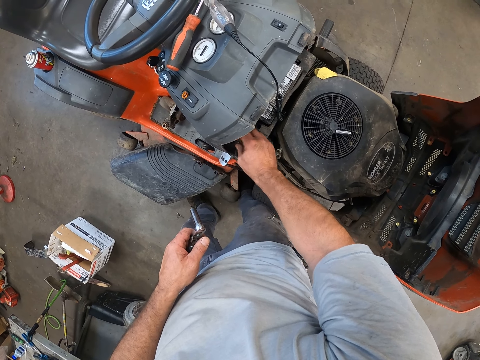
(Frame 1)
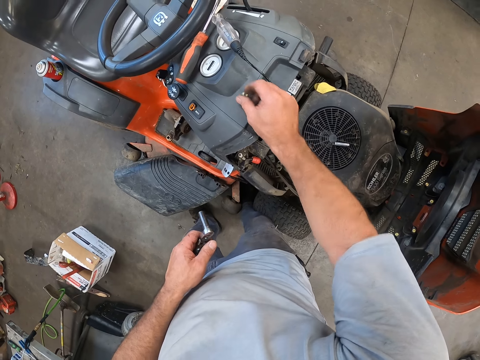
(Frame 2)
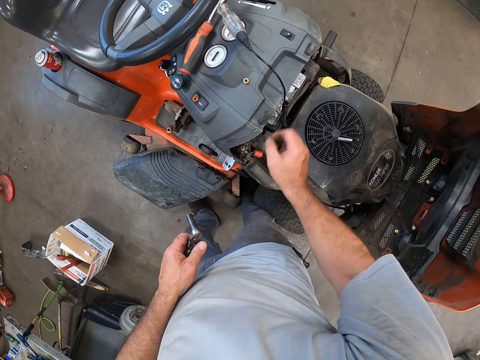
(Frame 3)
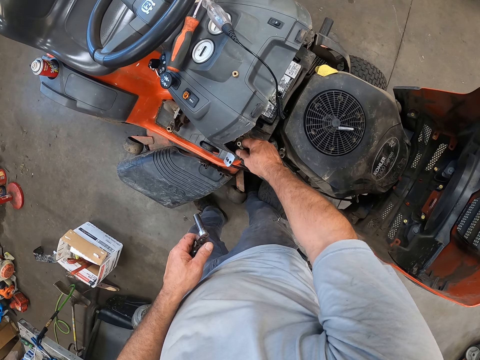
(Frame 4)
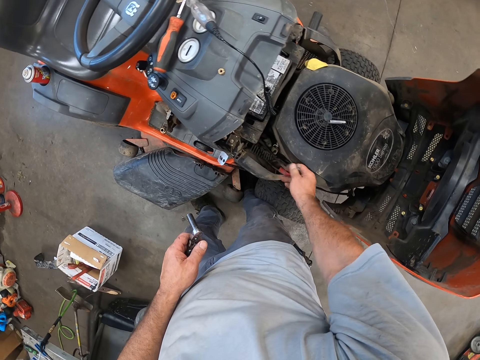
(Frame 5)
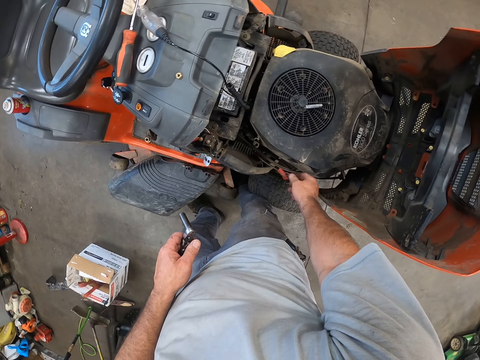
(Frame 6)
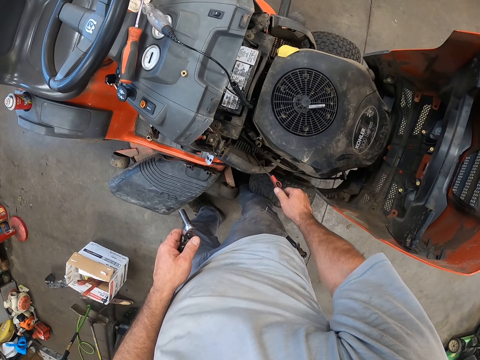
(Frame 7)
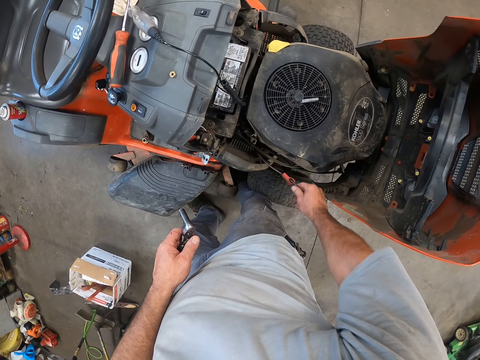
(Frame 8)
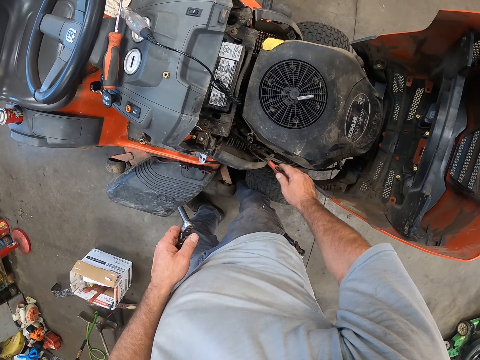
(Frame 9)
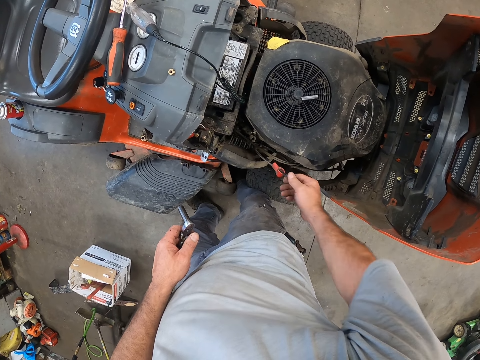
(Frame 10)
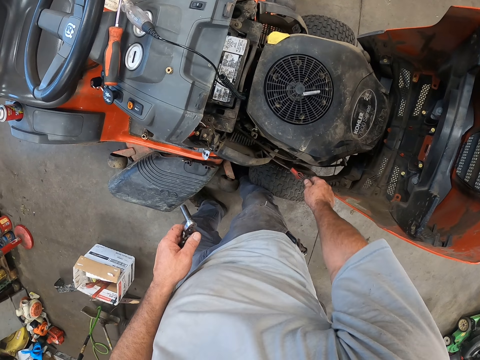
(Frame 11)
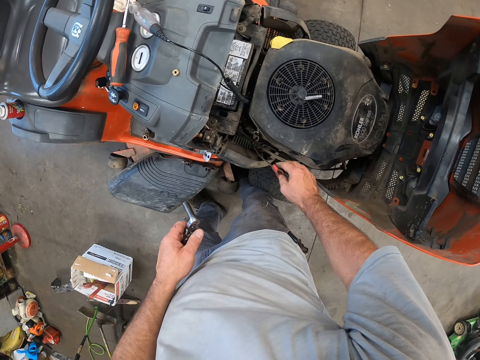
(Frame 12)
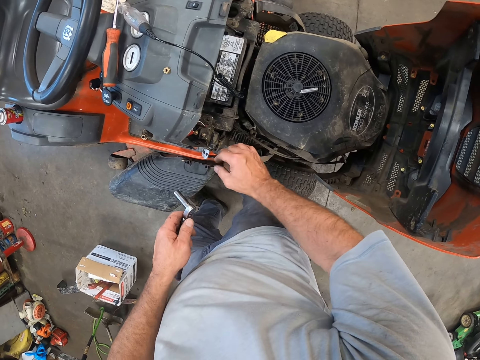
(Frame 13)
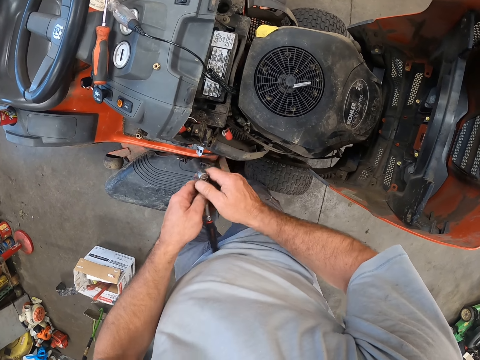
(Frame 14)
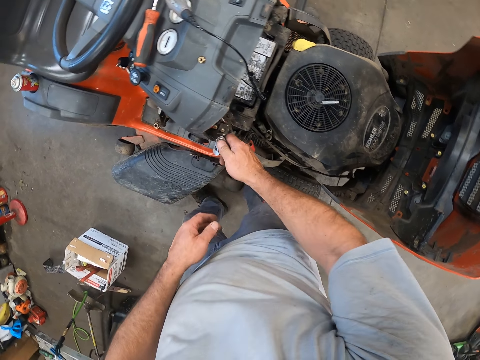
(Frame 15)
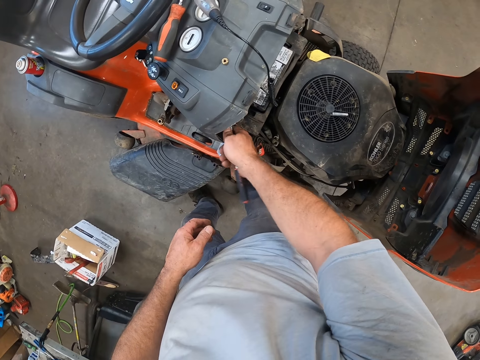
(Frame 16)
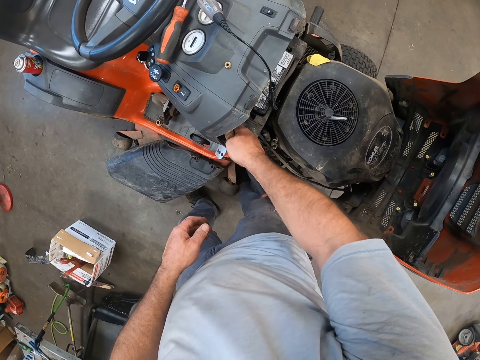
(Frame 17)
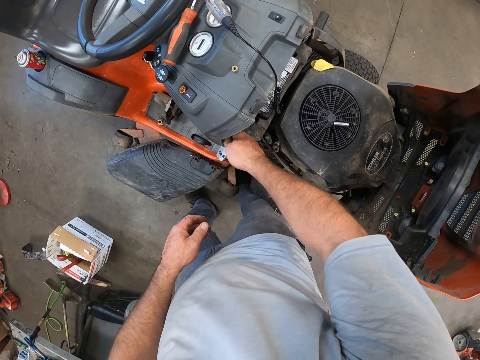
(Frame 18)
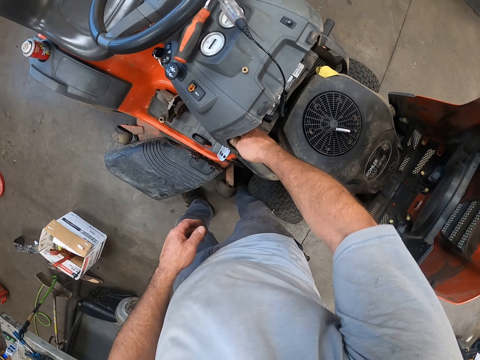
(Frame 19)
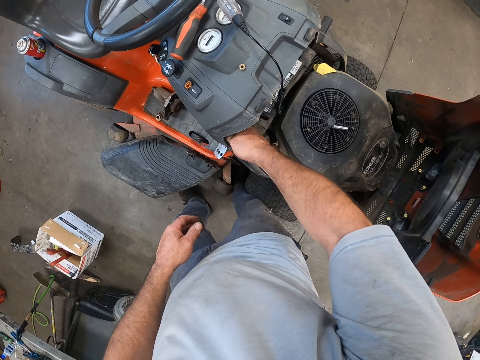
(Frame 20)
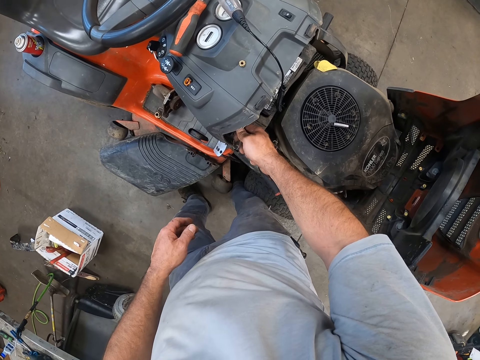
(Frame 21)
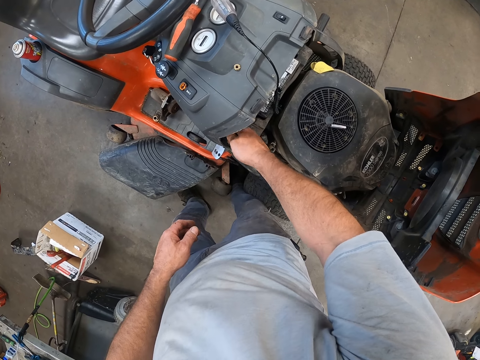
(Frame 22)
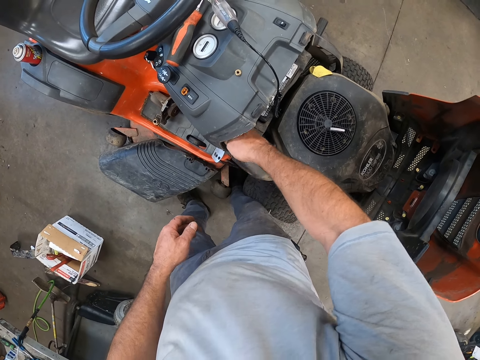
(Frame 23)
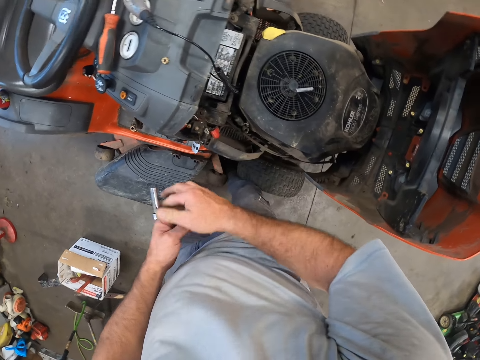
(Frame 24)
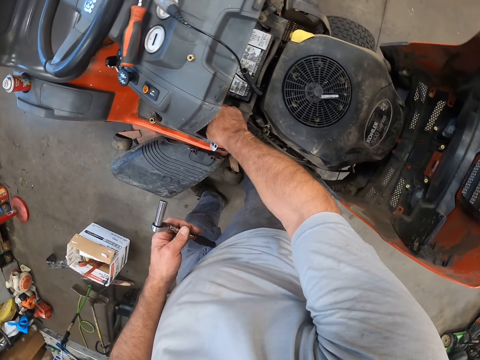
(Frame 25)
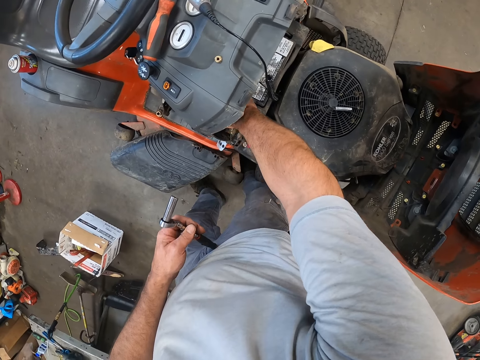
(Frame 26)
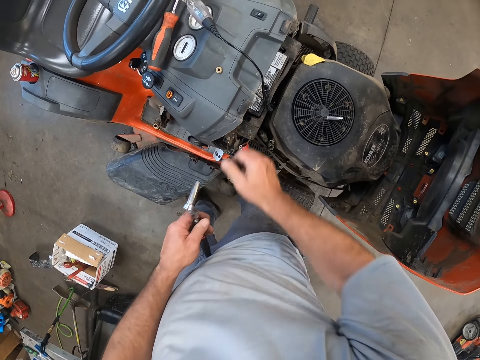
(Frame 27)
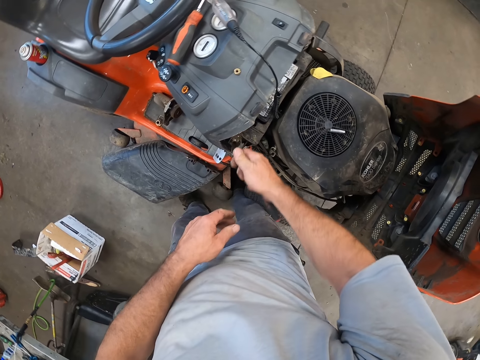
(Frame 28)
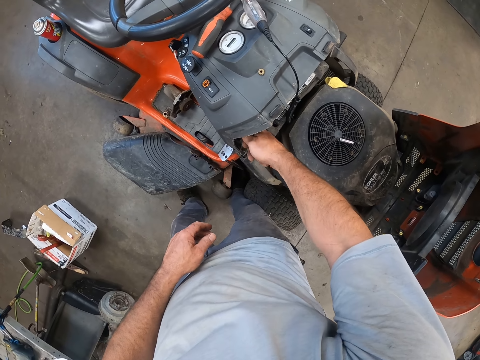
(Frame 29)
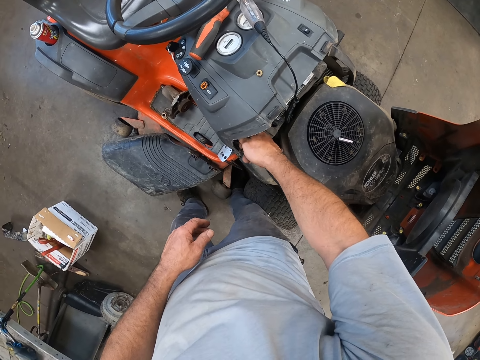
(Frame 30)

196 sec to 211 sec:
The camera wearer drops the nut on the riding mower housing kit with his right hand. He moves a cable in the engine assembly with his right hand. He unscrews another nut in the engine assembly with the ratchet spanner in his right hand. He tightens the bolt.

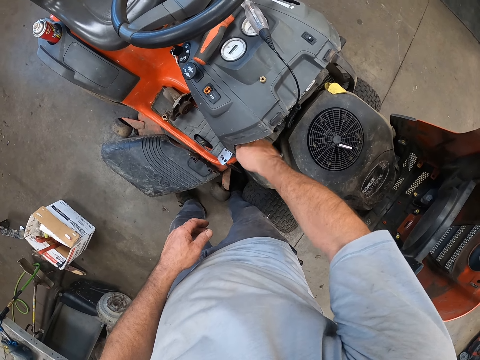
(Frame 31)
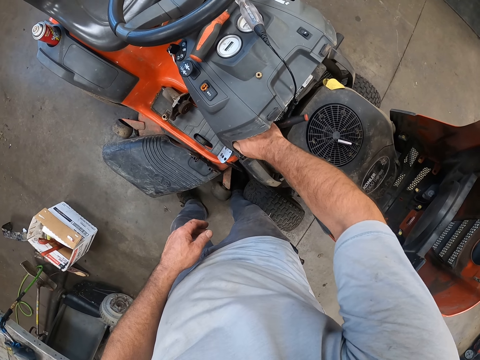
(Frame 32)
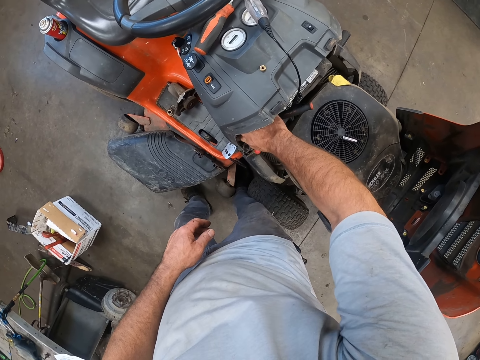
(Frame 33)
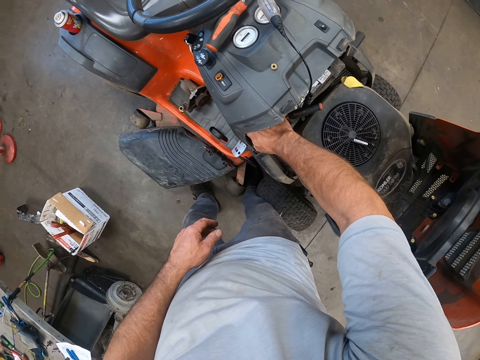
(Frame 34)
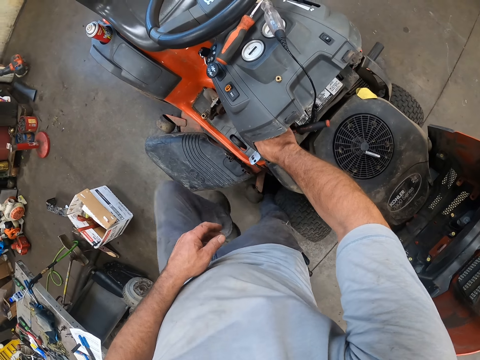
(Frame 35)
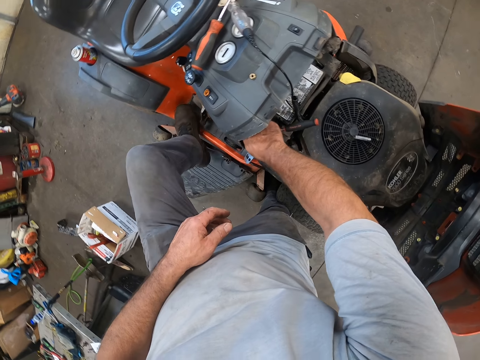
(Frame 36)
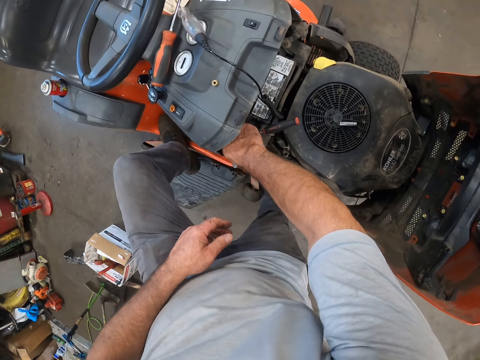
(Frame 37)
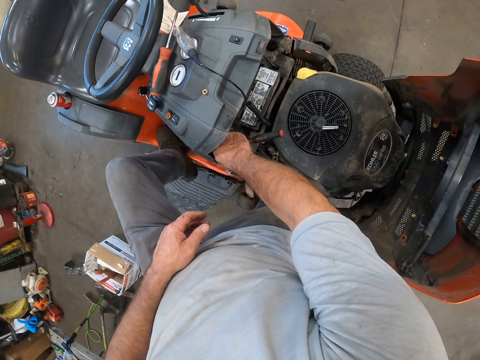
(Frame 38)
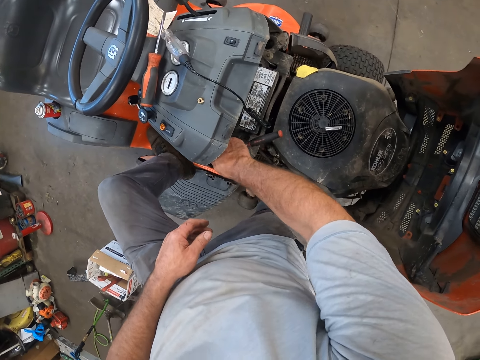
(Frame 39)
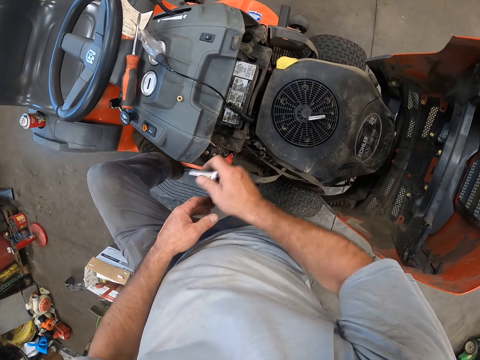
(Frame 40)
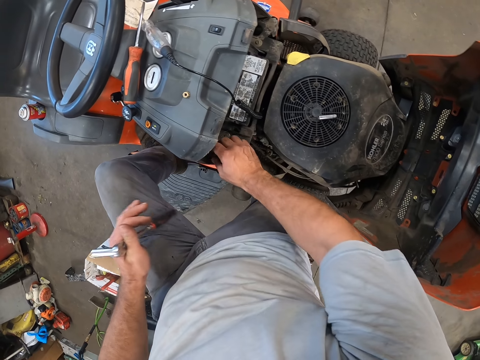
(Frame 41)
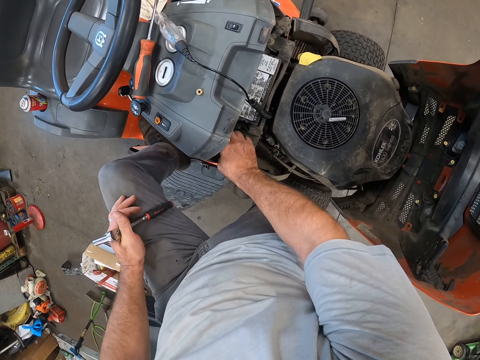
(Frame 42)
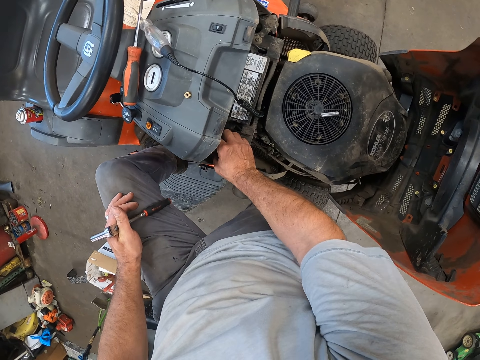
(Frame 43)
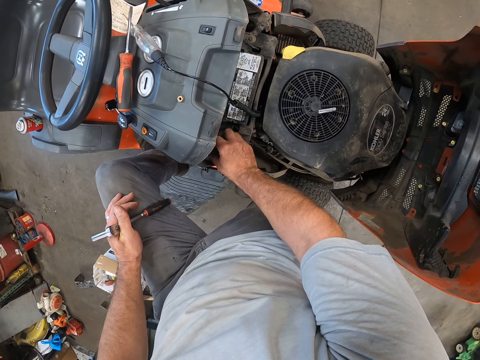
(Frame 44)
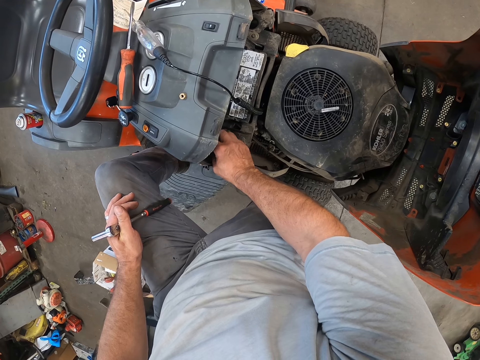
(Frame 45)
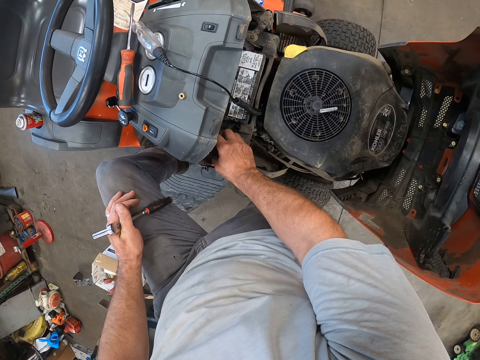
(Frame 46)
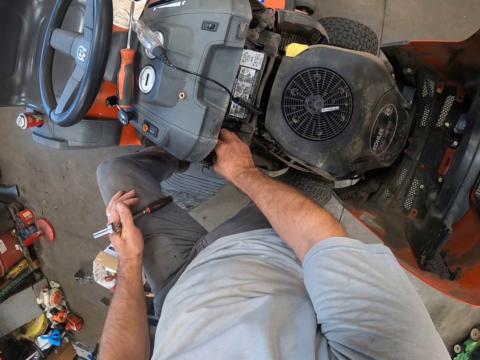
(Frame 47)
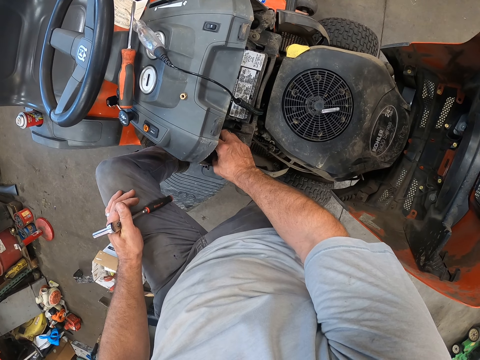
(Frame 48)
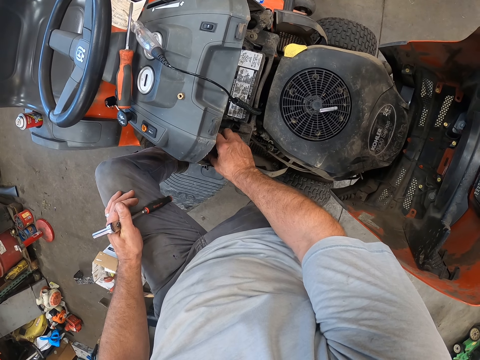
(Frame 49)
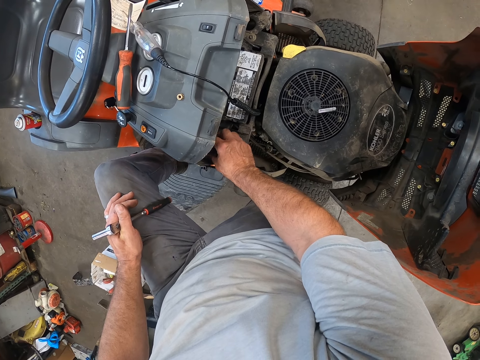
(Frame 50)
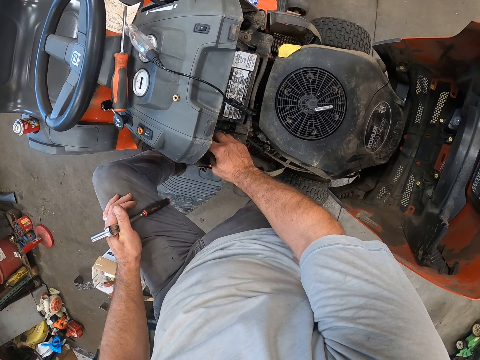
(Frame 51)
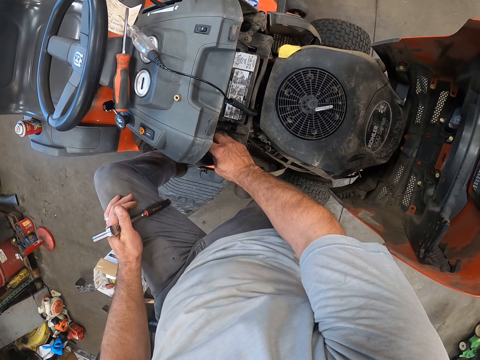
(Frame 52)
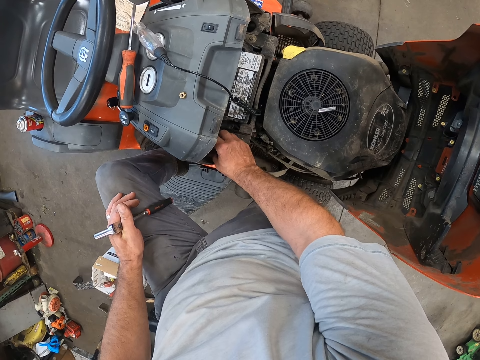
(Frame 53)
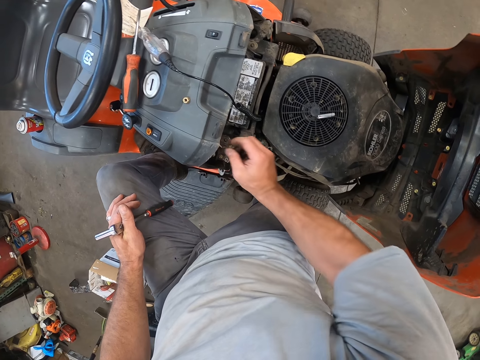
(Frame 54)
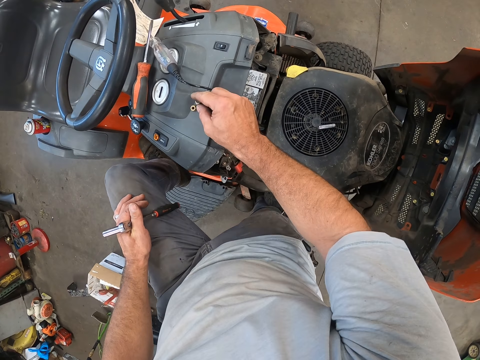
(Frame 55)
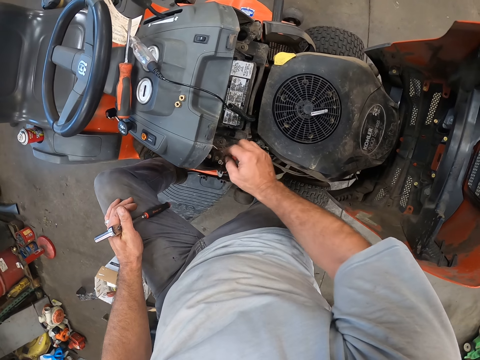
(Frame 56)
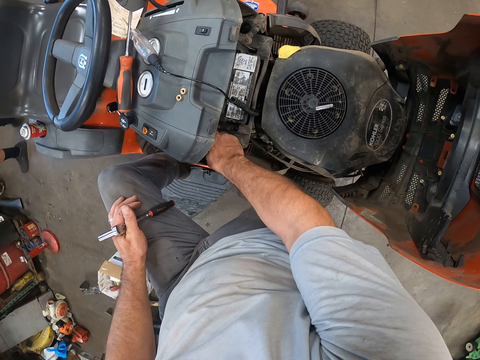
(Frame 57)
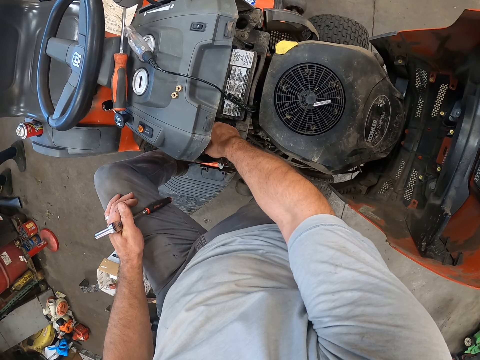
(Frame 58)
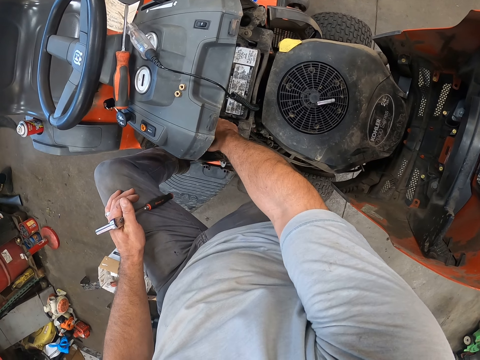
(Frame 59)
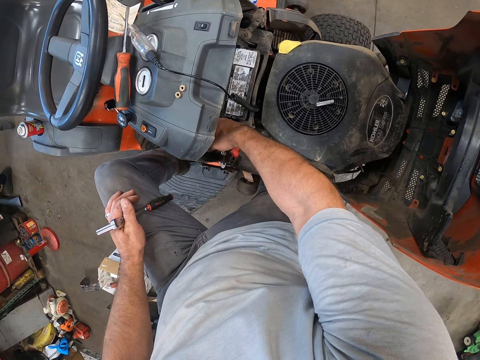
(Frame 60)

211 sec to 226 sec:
The camera wearer steps on the lawn mower. He passes the ratchet spanner from his right hand to his left hand. He unscrews the nut in the engine assembly with his right hand. He drops the nut on the riding mower housing kit with his right hand. He moves another cable in the engine assembly with his right hand.
